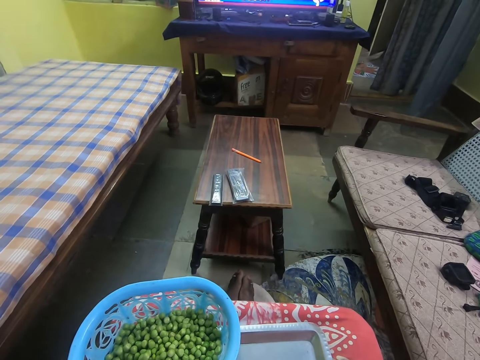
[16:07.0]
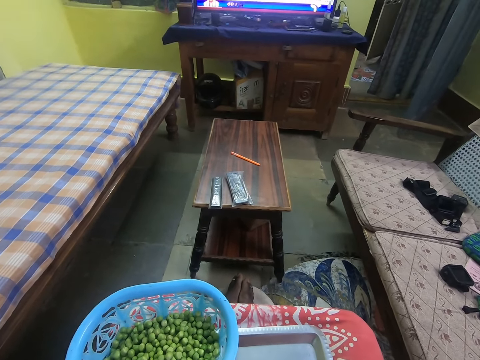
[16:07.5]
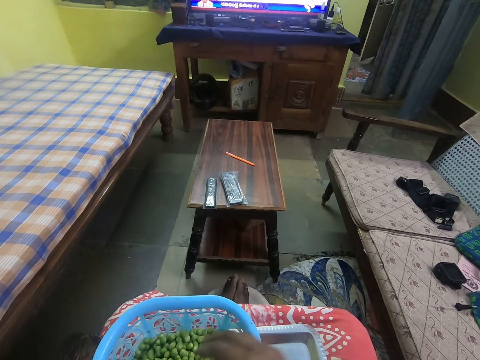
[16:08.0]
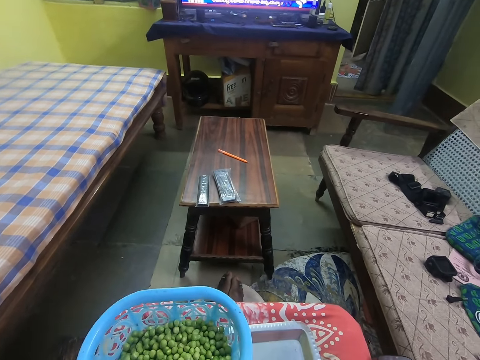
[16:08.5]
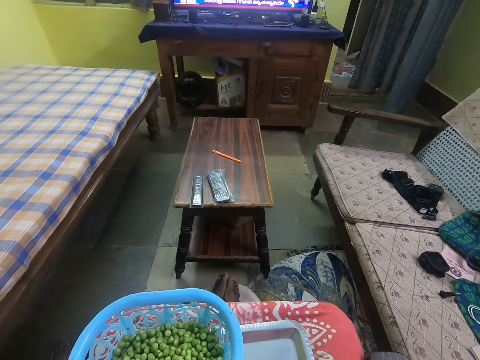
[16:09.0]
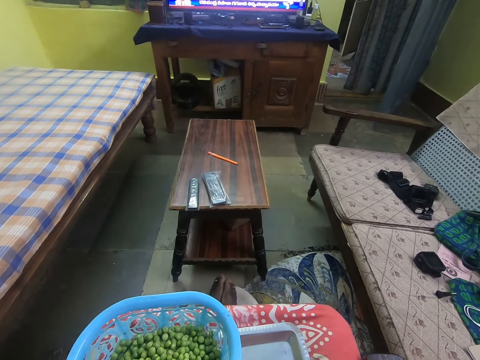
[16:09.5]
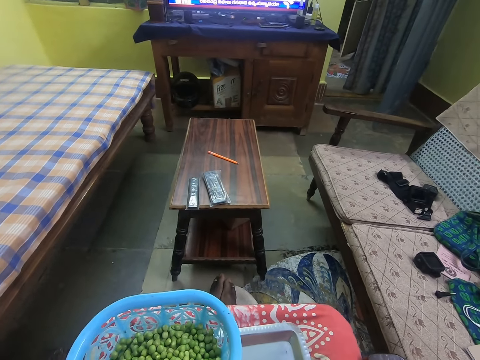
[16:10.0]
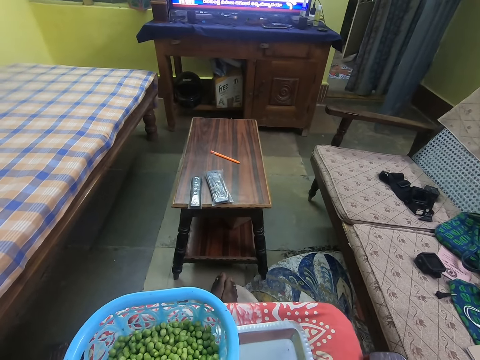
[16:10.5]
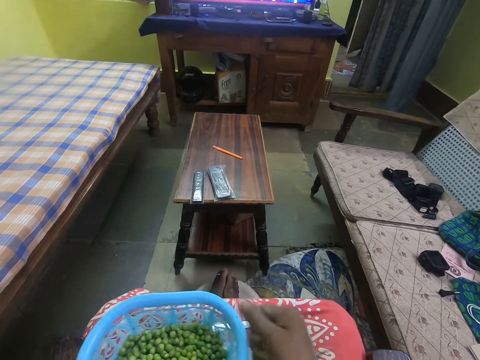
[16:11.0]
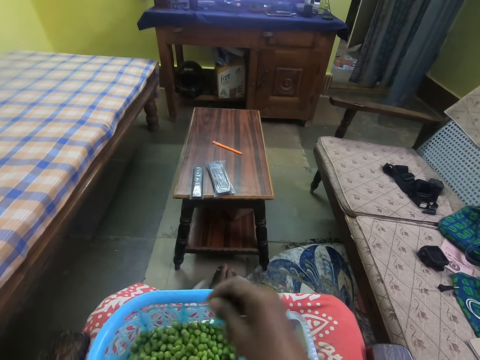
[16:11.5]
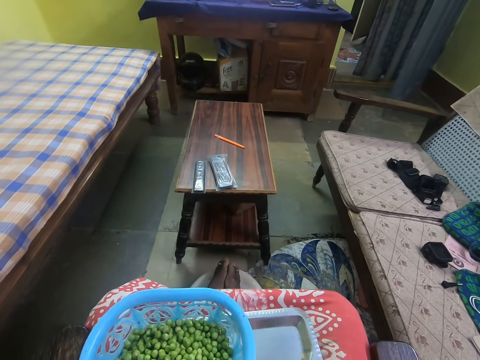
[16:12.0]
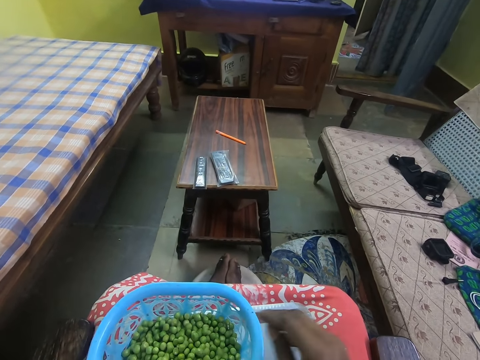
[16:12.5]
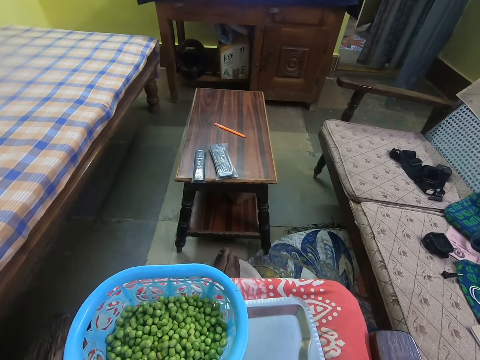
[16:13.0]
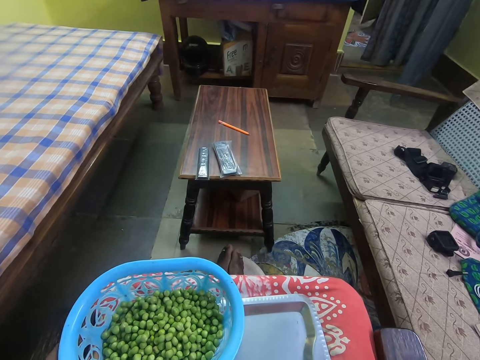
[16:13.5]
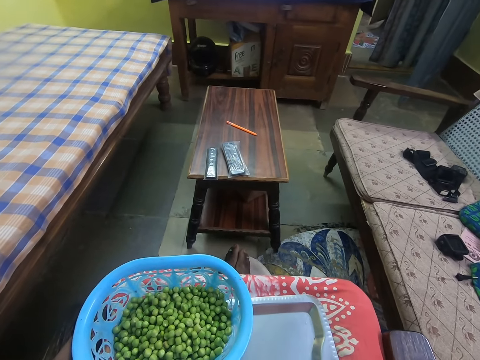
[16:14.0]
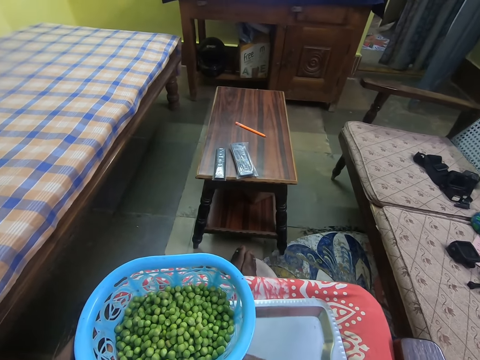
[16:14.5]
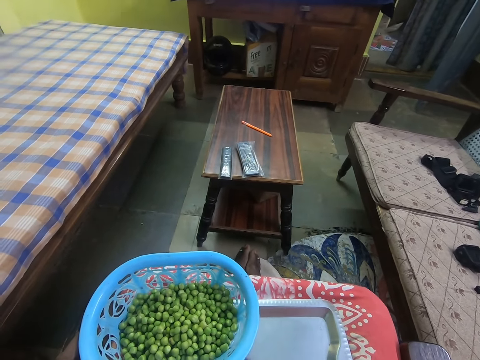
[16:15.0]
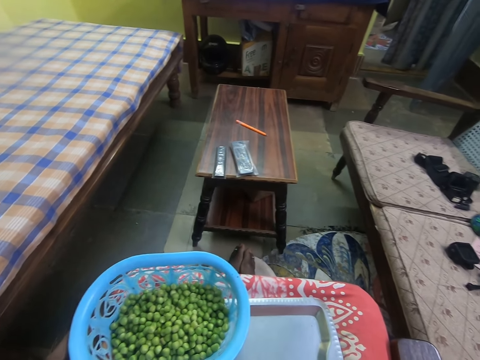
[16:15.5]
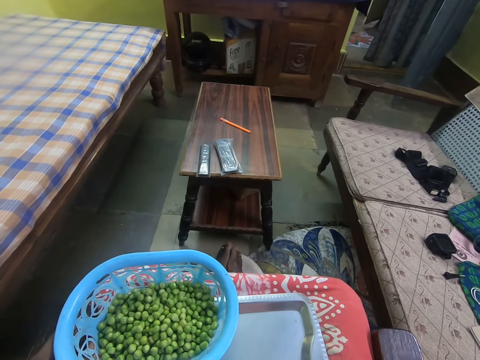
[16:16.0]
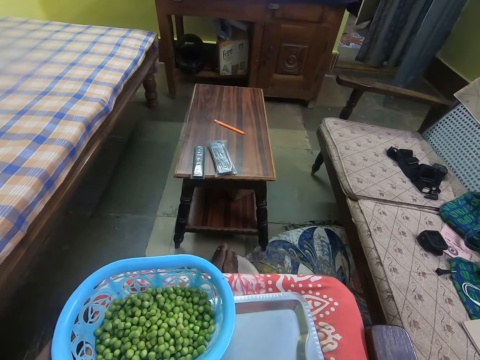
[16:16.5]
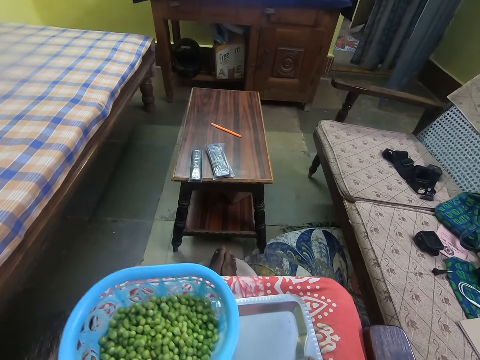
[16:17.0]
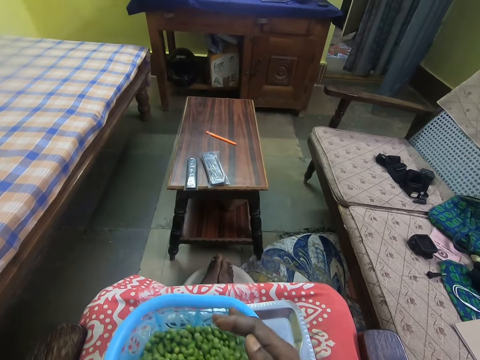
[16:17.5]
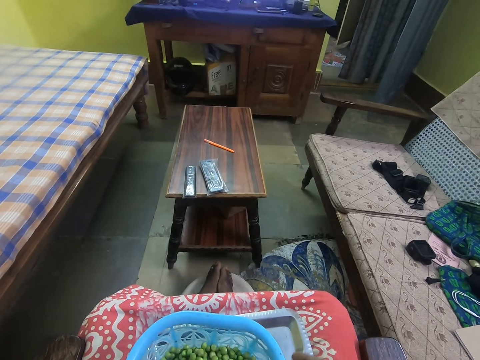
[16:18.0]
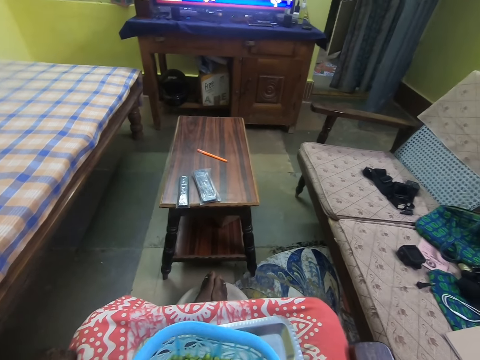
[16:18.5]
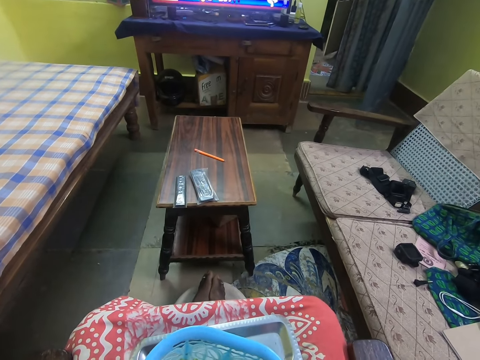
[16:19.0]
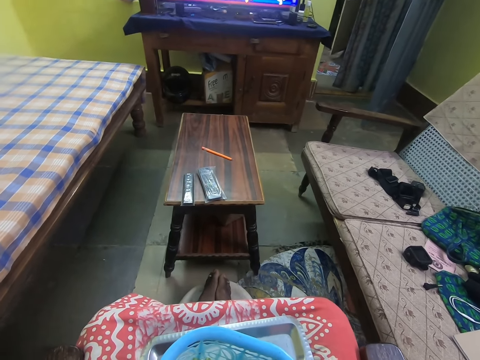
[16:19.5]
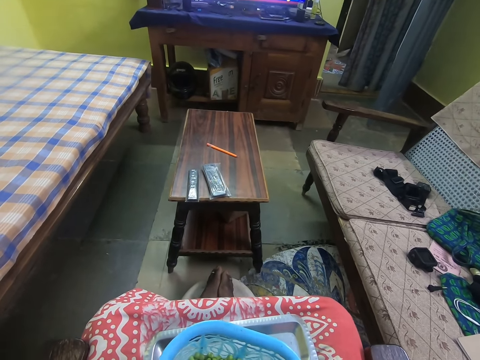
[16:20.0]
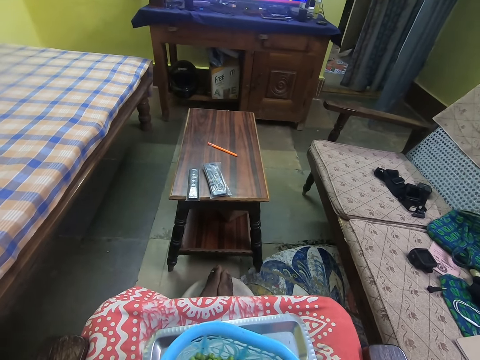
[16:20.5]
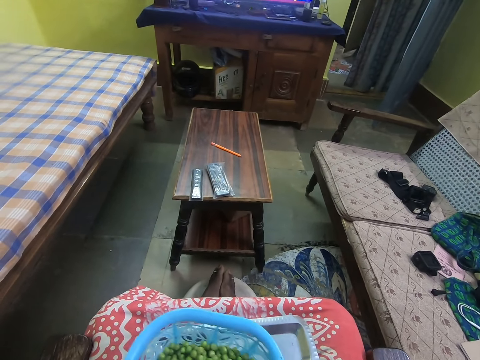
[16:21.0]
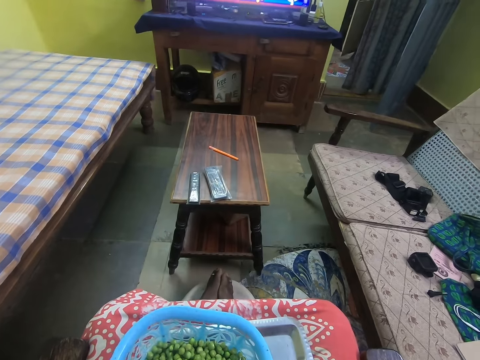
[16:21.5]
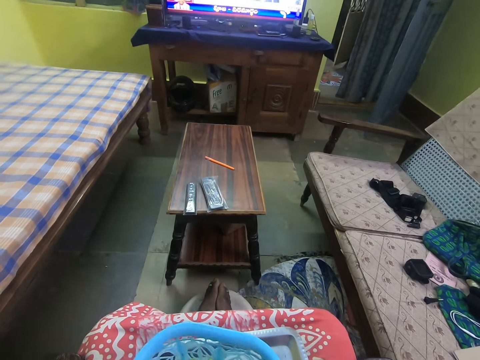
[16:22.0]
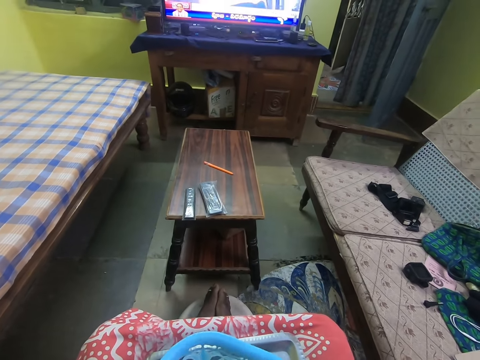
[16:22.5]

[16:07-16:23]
The camera wearer picks the beans from the tray. They put the beans in the basin. They pick the beans from the tray. They put the beans in the basin. They collect green peas with hands into a basket. They pick the beans from the tray. They put the beans from the tray. They interact in a room.

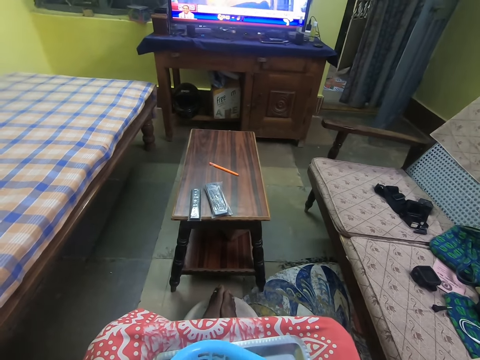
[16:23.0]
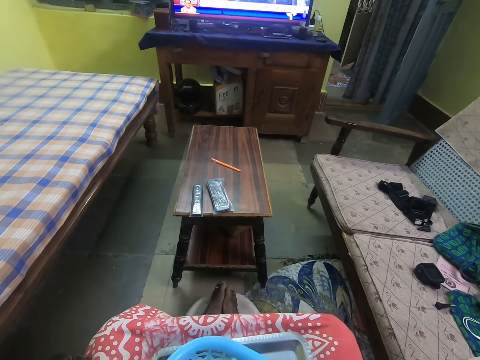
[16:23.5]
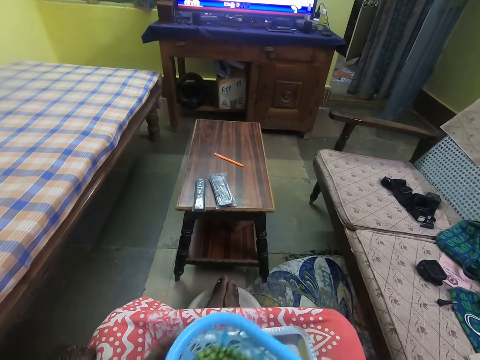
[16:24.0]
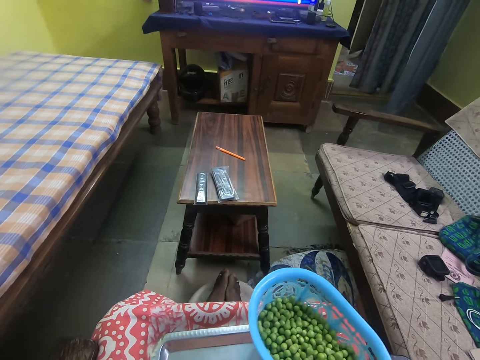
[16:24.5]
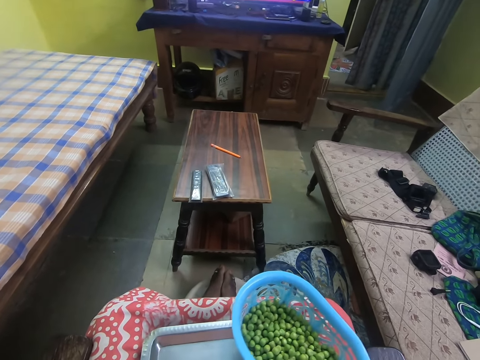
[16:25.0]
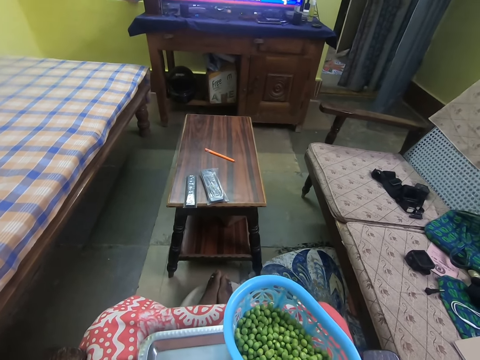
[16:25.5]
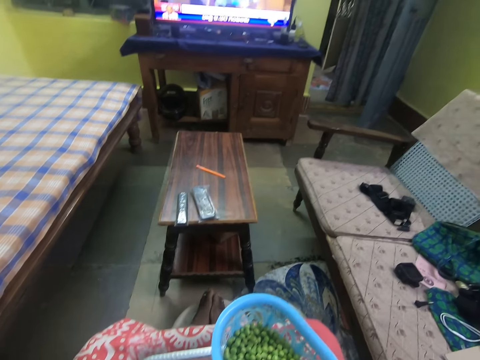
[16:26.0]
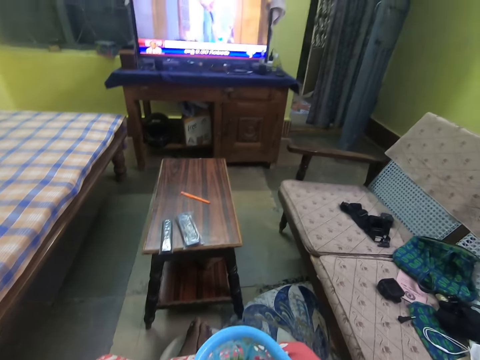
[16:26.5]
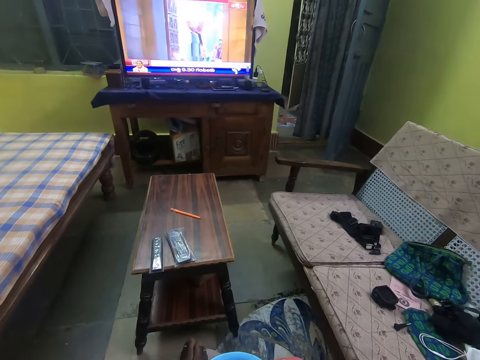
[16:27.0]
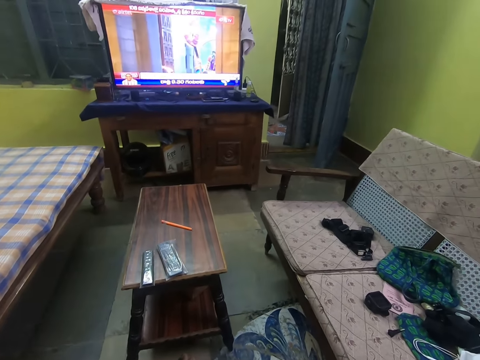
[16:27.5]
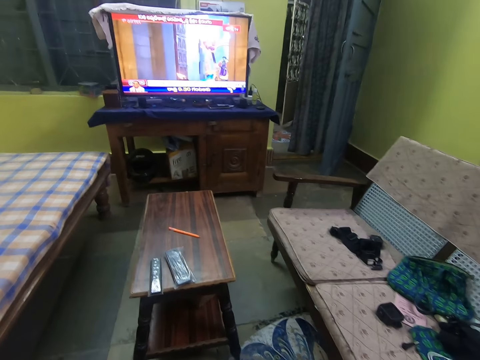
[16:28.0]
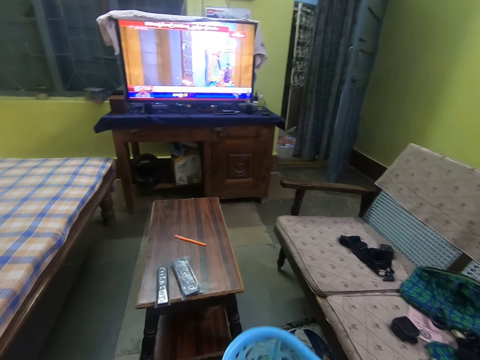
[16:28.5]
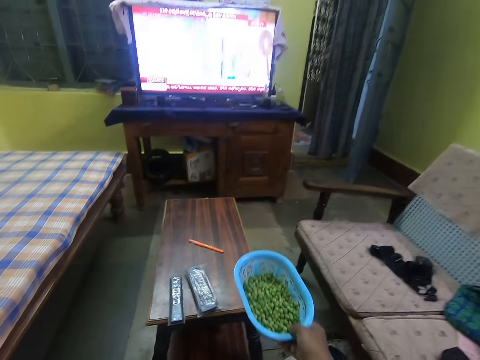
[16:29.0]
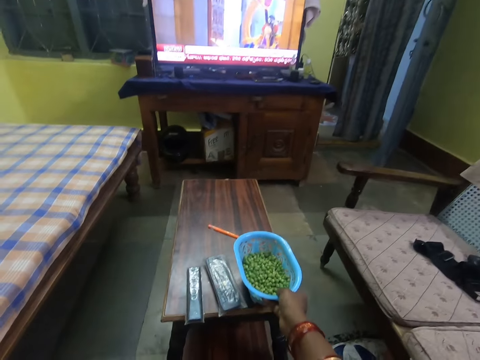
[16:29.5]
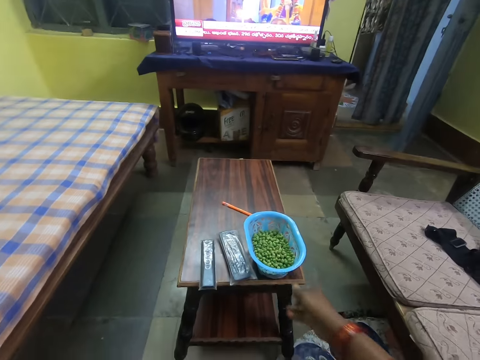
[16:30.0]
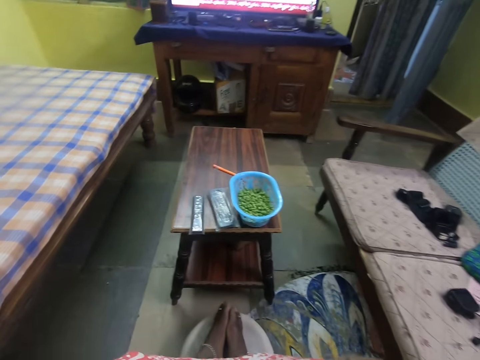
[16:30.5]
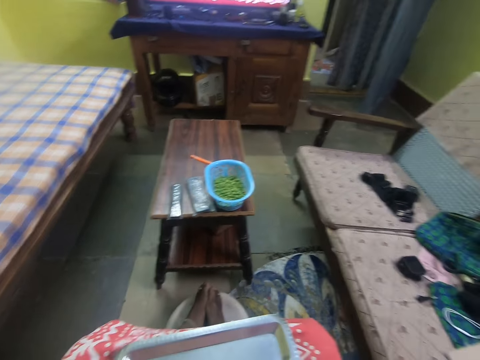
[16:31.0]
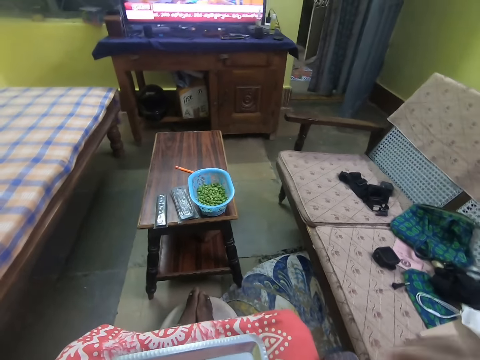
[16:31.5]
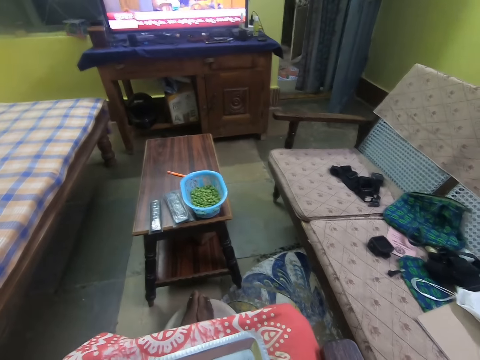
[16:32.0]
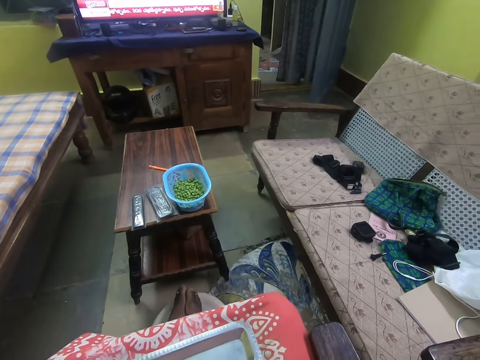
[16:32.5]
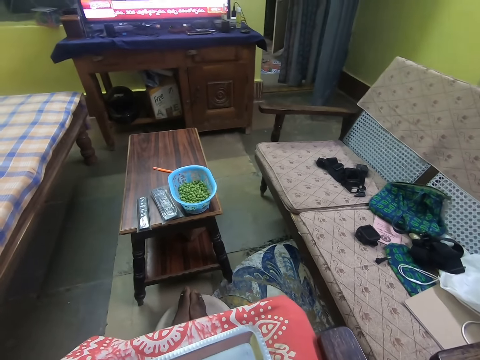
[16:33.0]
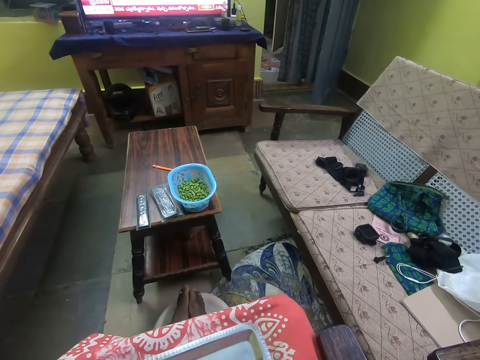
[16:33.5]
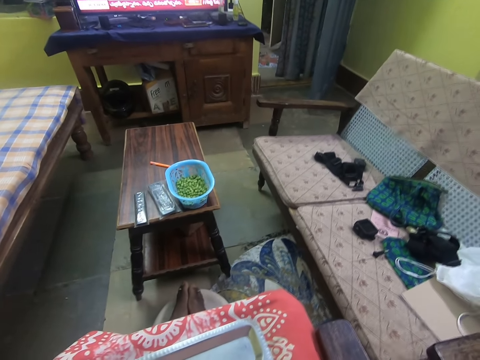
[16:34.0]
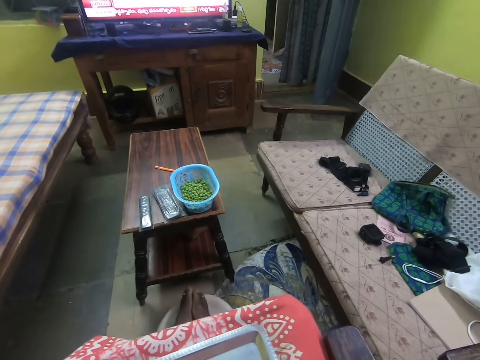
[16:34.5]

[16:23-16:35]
The camera wearer watches a television. They put a basket with green peas on a table. They look around in a room.
